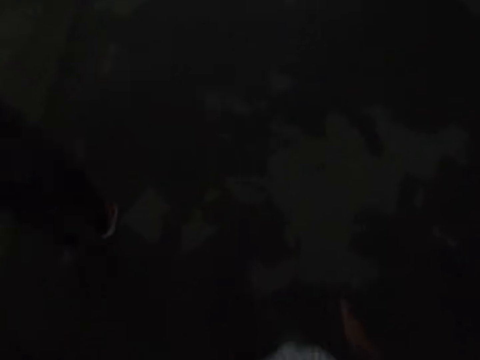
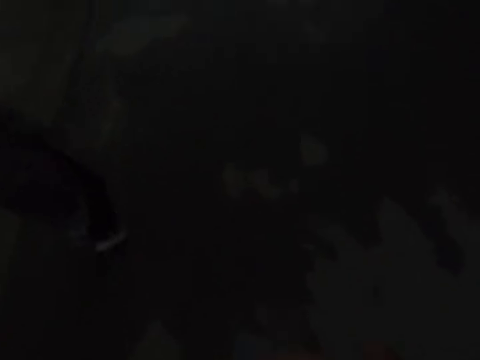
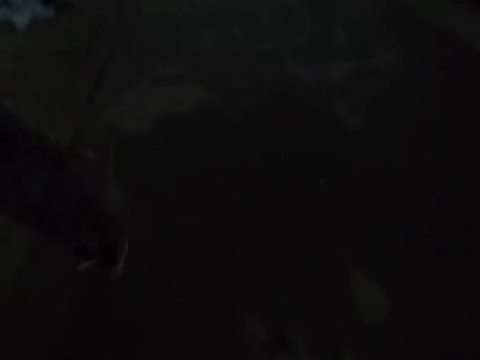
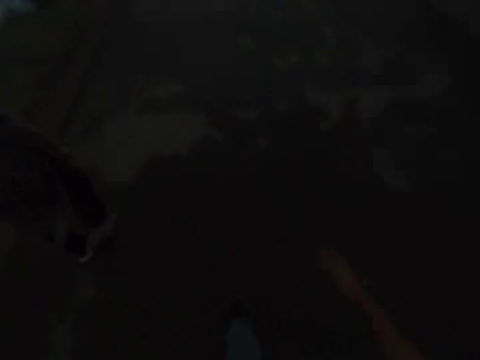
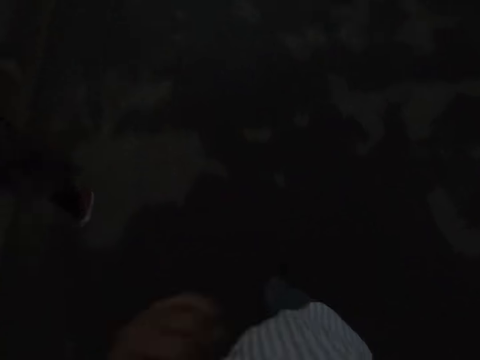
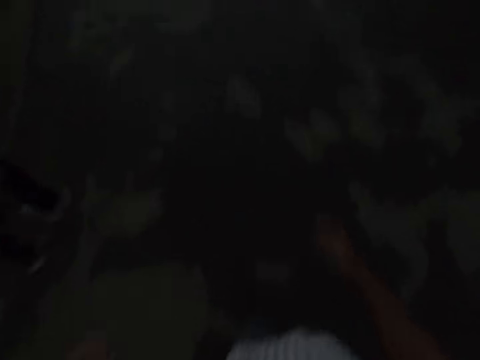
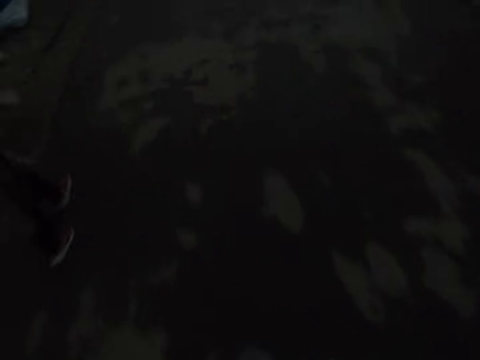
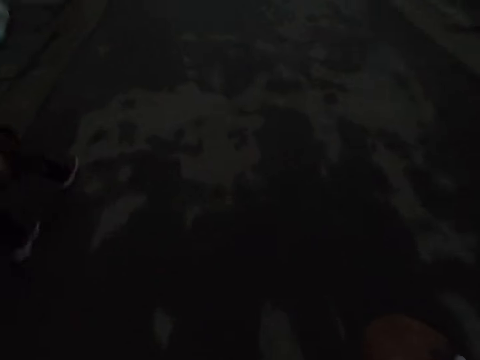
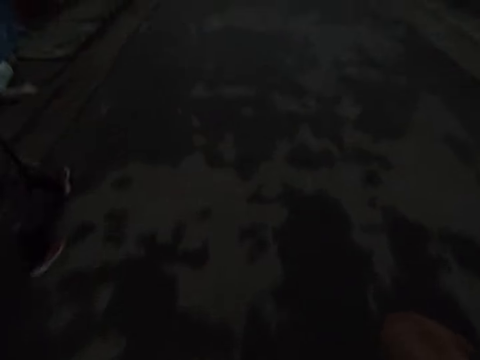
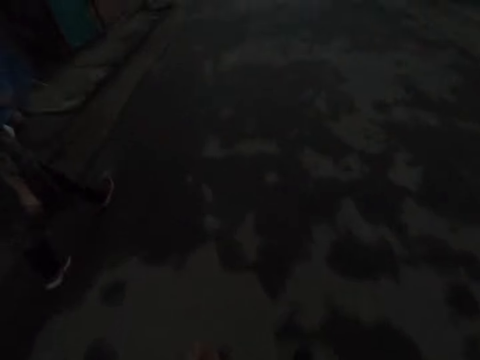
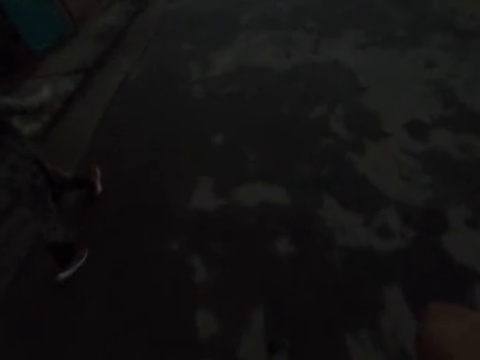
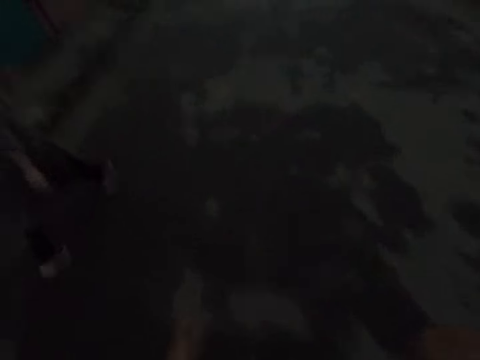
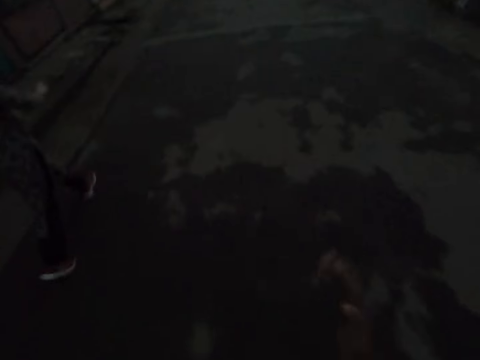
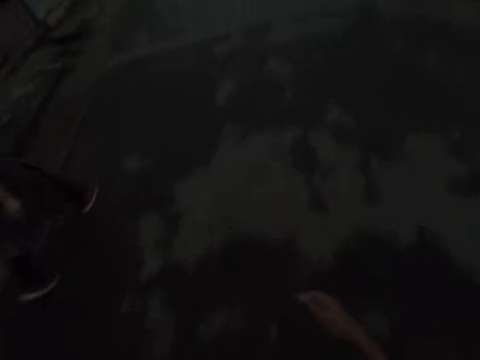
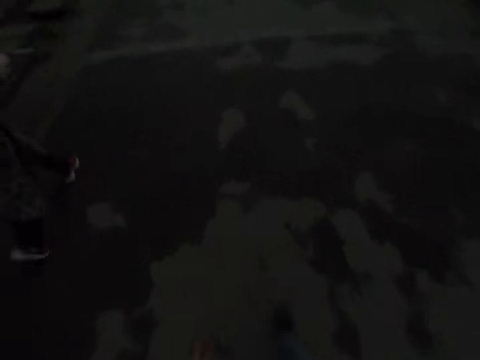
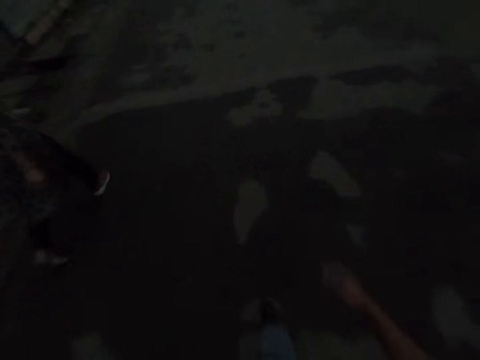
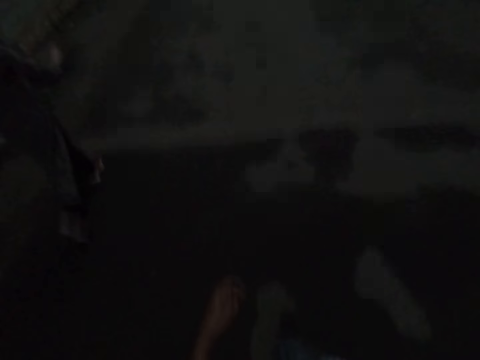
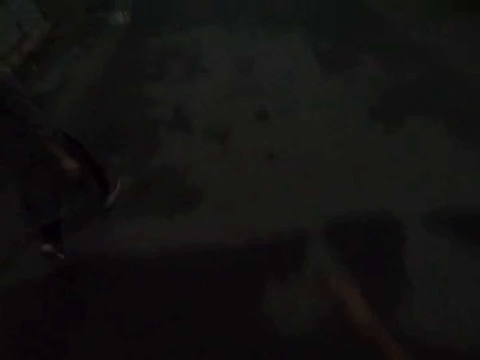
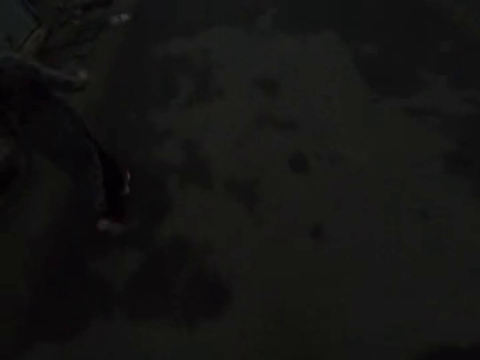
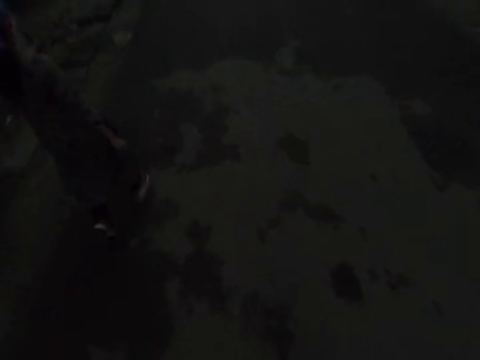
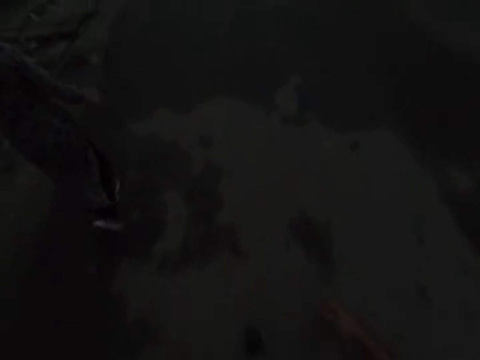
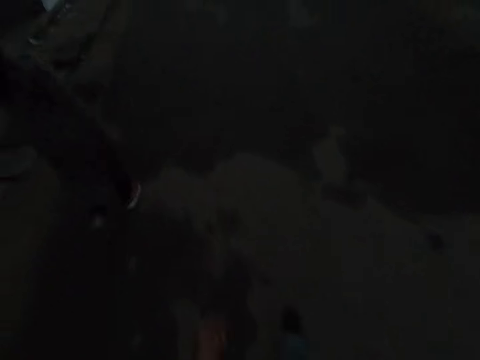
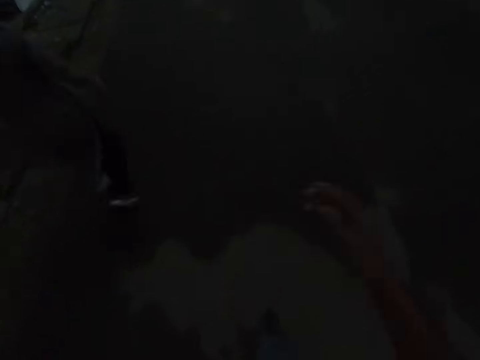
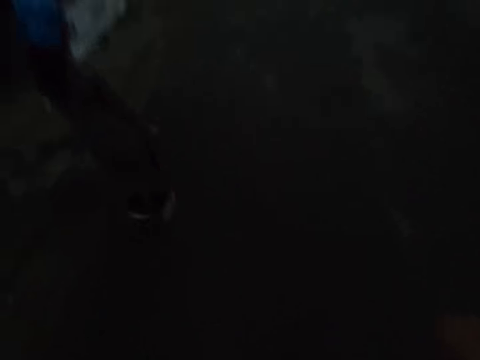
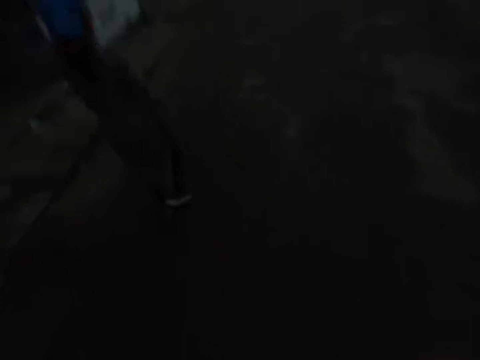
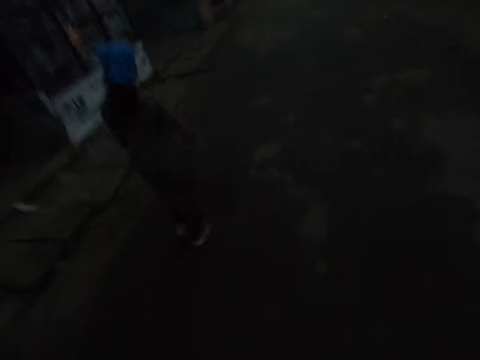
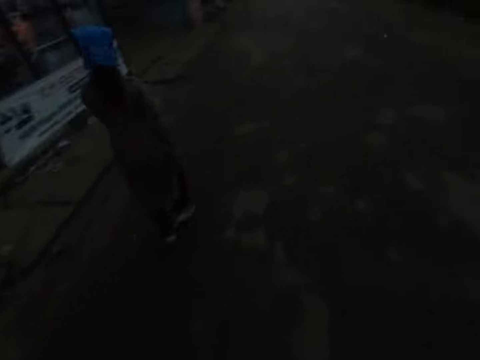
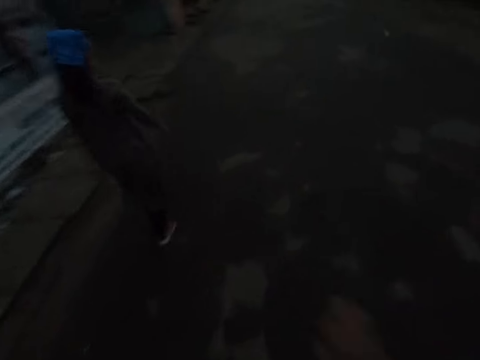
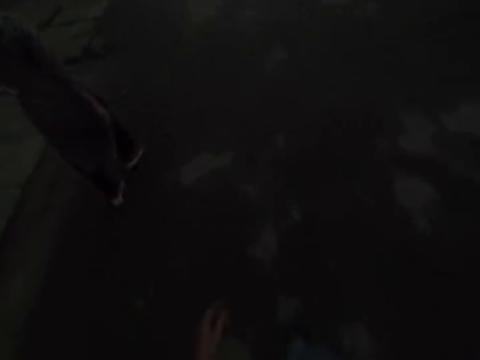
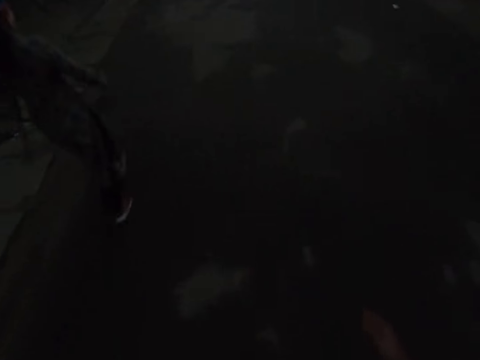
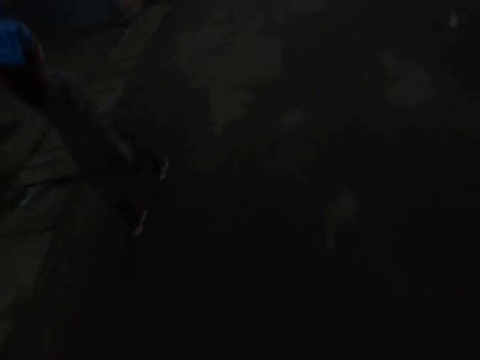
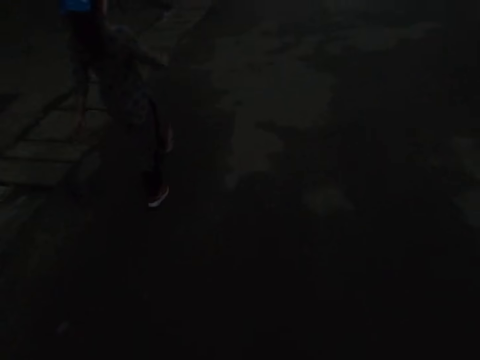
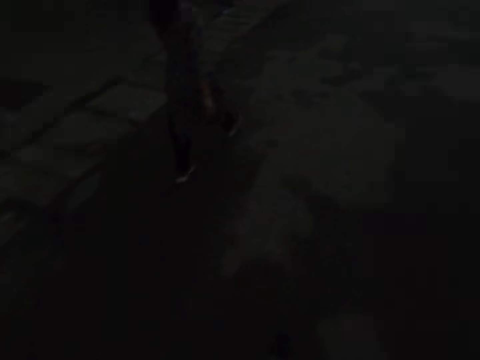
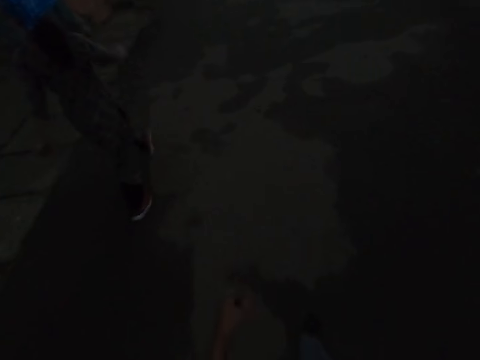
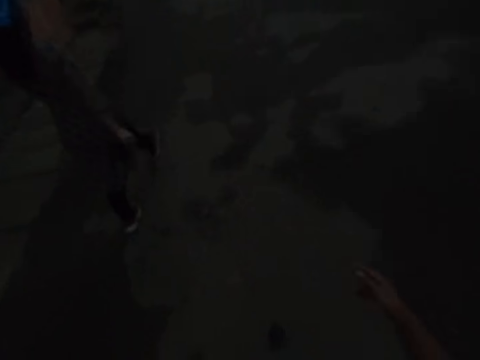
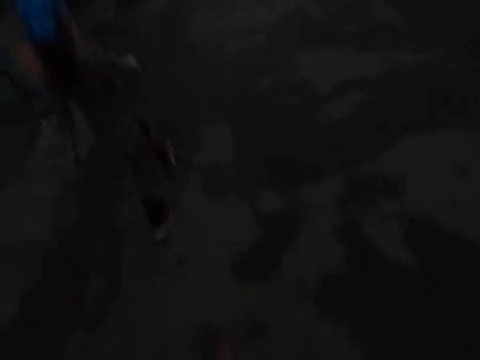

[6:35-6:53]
The camera wearer raises his hand to something. He lowers his hand. He raises his hand to something. He lowers his hand.

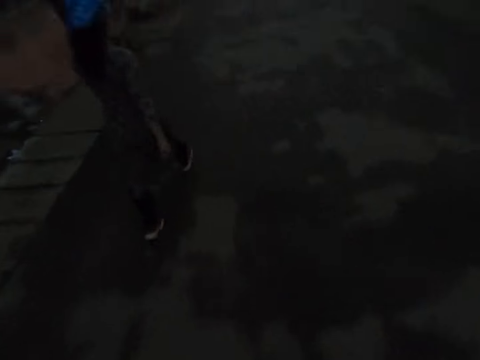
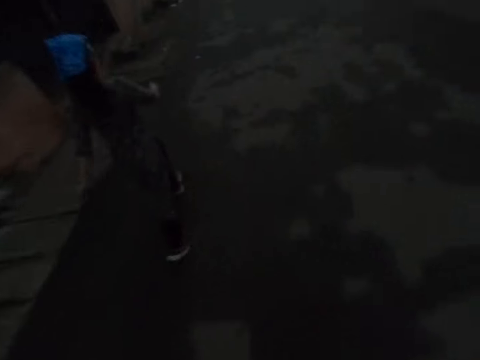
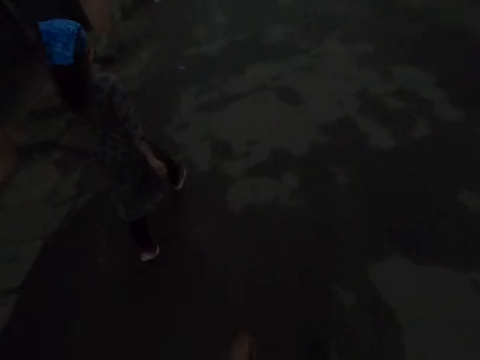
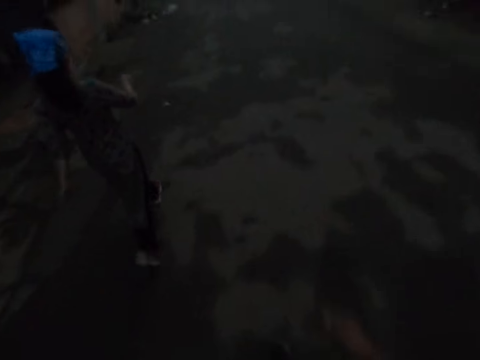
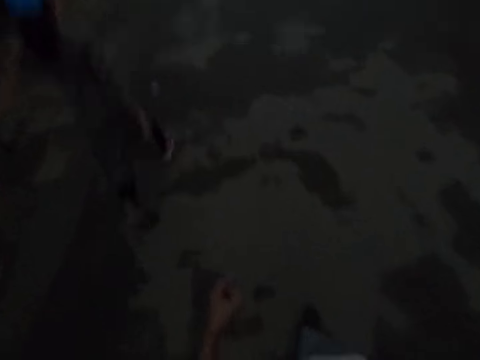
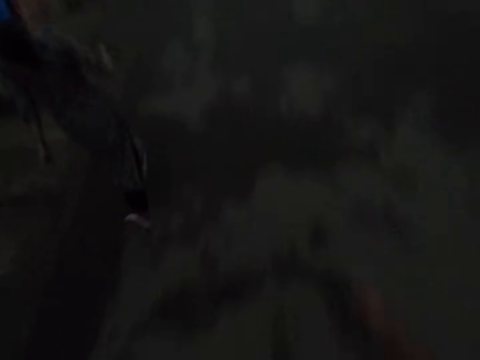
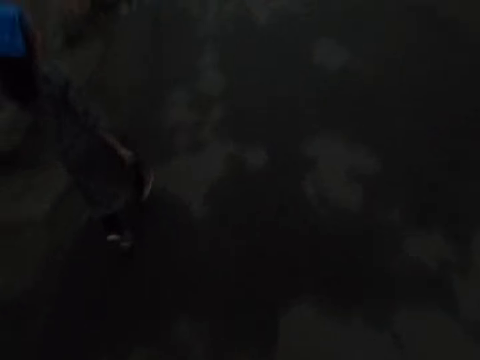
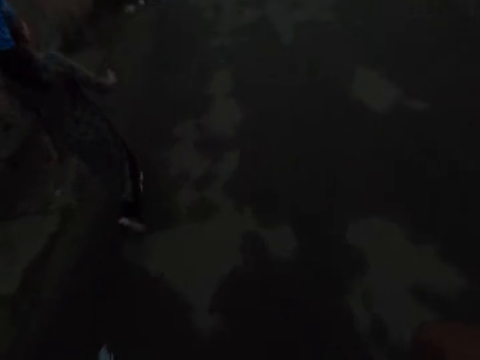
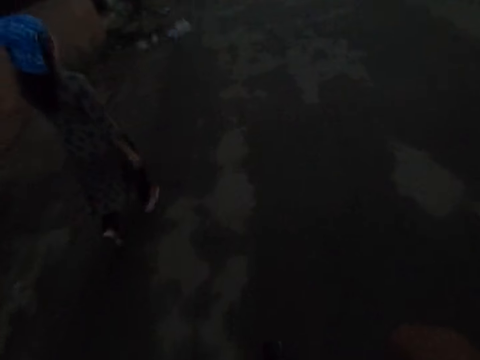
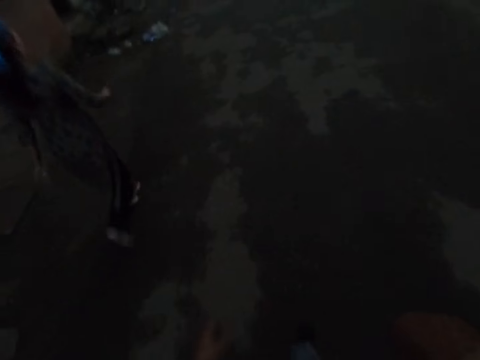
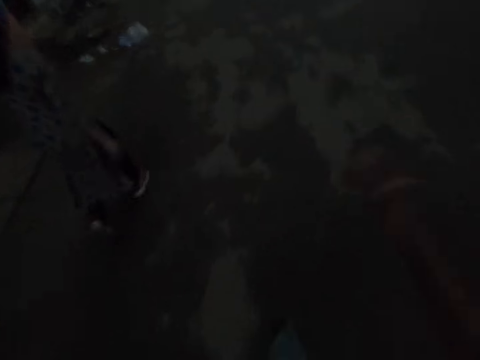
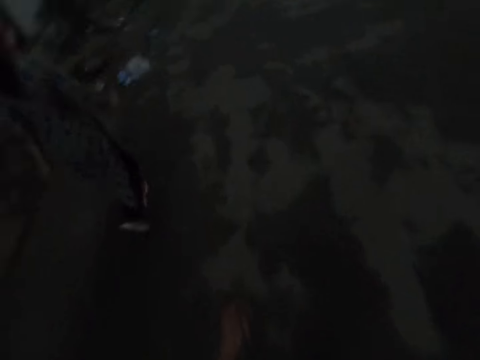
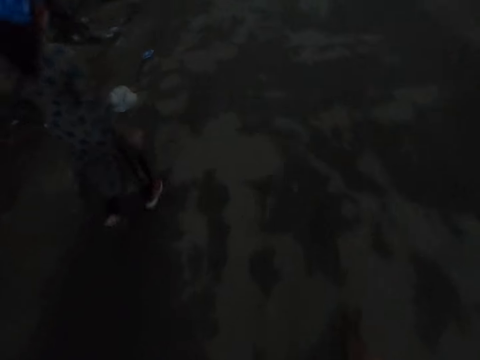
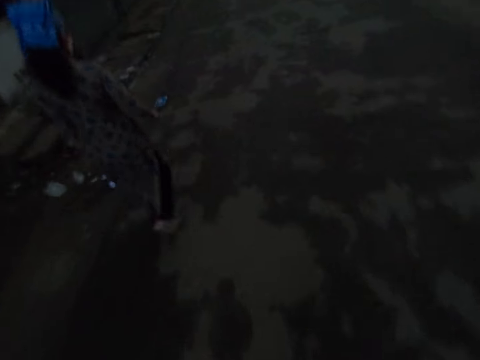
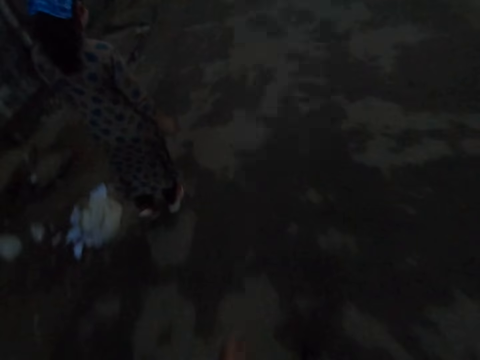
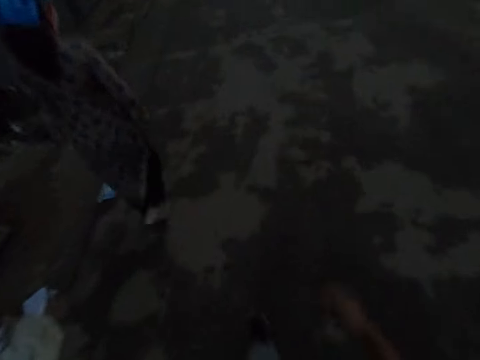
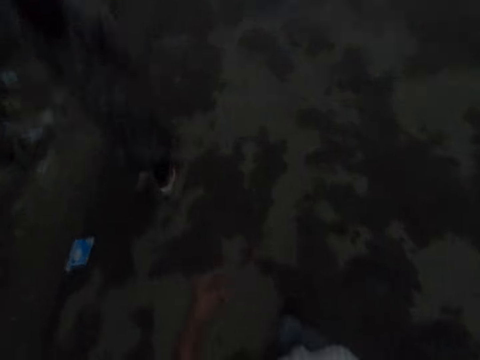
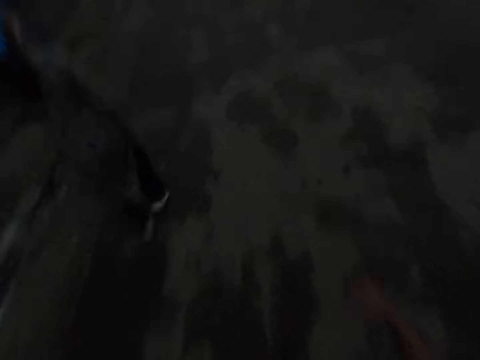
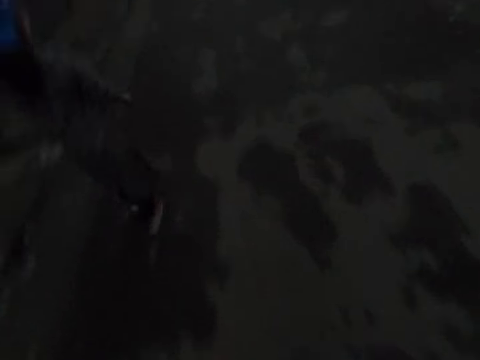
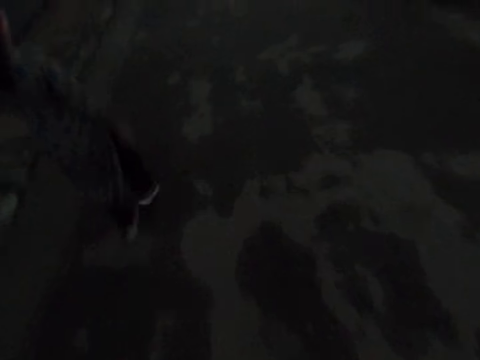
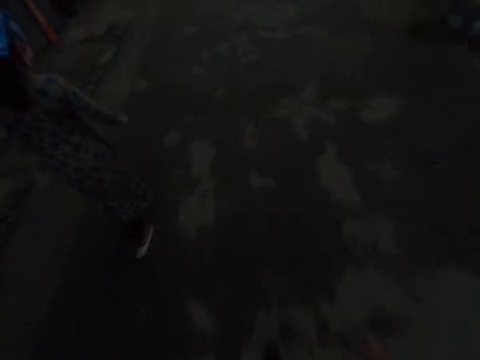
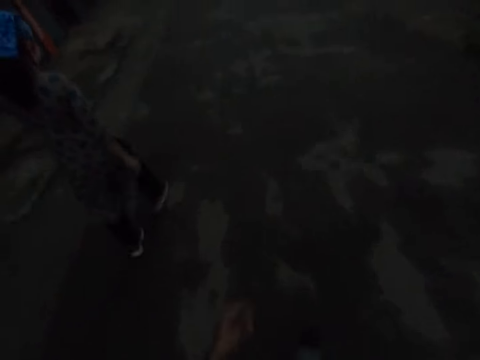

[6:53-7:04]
The camera wearer raises his hand to something. He lowers his hand.
